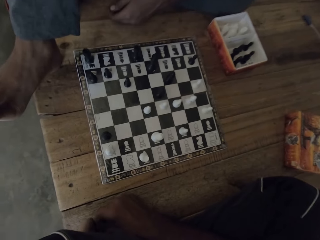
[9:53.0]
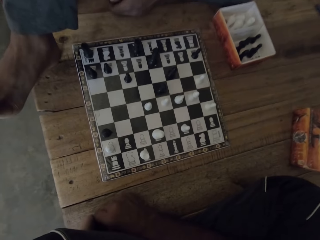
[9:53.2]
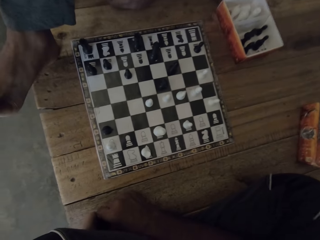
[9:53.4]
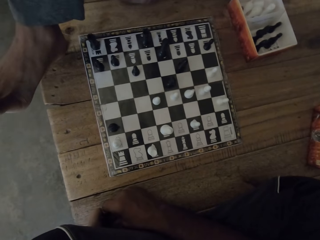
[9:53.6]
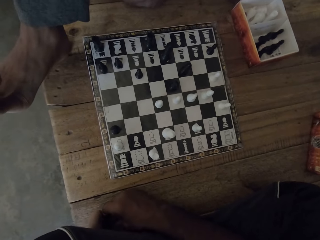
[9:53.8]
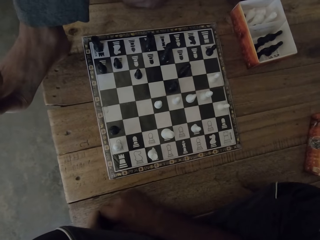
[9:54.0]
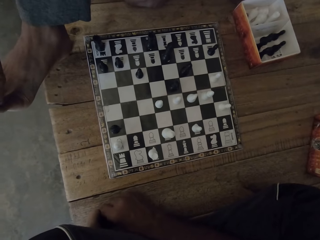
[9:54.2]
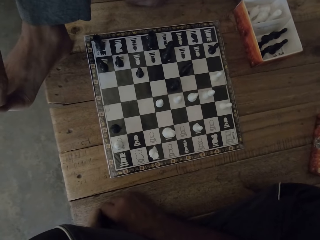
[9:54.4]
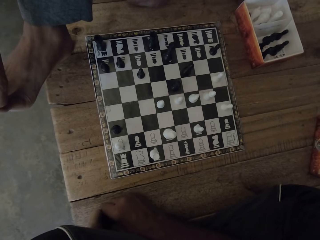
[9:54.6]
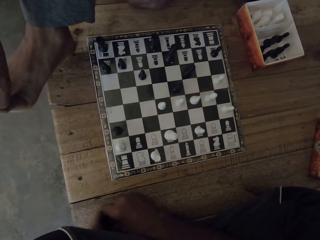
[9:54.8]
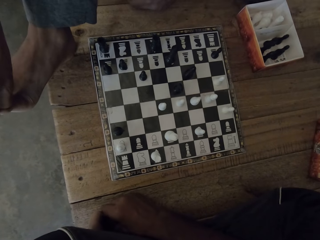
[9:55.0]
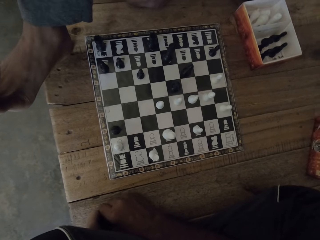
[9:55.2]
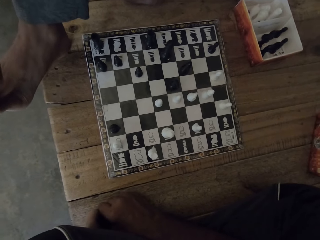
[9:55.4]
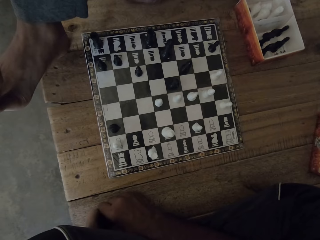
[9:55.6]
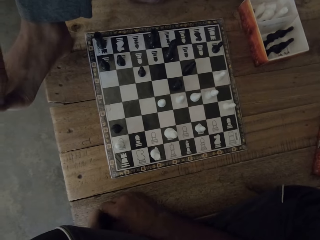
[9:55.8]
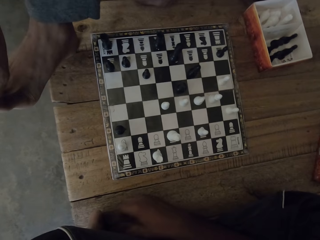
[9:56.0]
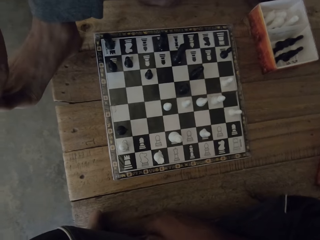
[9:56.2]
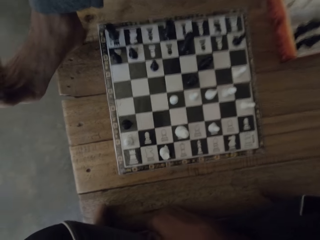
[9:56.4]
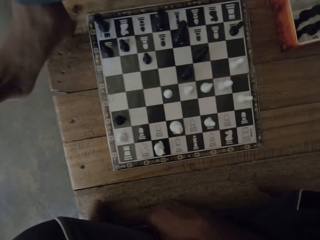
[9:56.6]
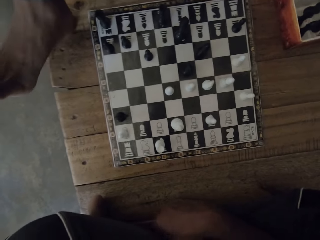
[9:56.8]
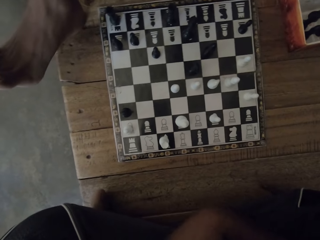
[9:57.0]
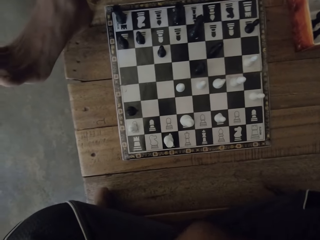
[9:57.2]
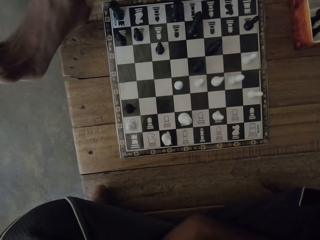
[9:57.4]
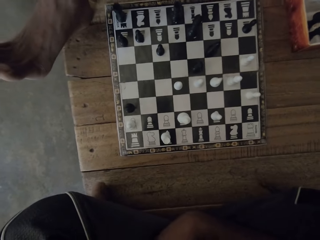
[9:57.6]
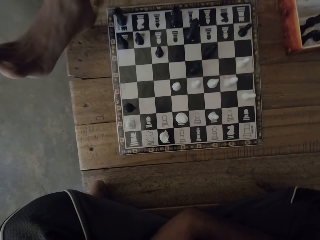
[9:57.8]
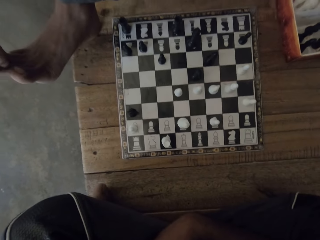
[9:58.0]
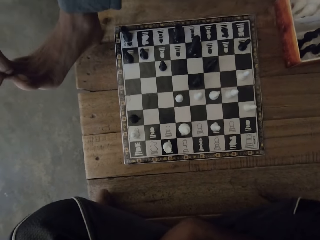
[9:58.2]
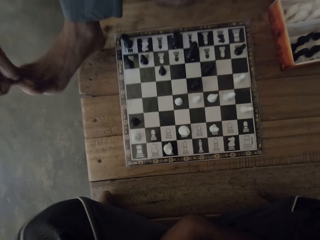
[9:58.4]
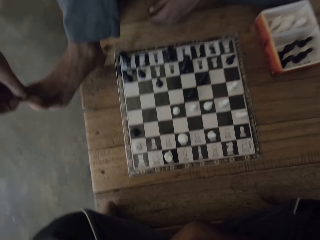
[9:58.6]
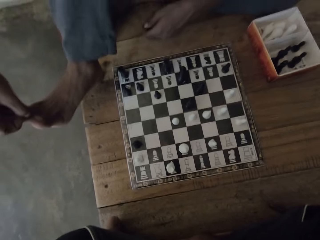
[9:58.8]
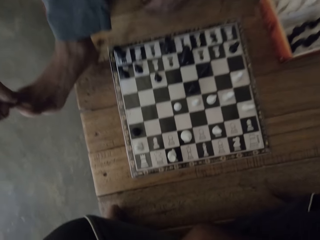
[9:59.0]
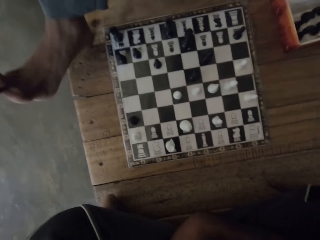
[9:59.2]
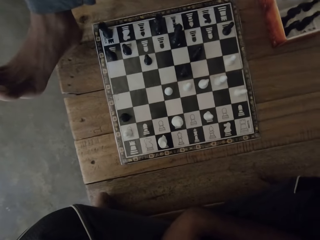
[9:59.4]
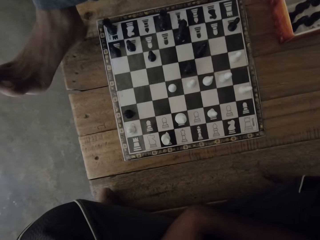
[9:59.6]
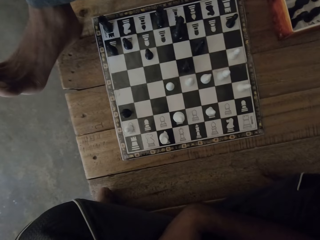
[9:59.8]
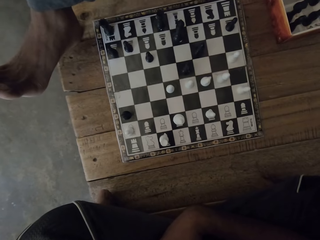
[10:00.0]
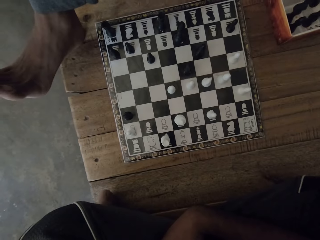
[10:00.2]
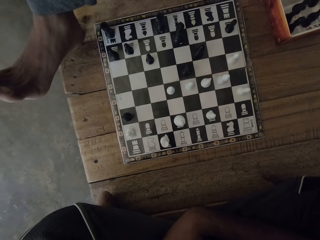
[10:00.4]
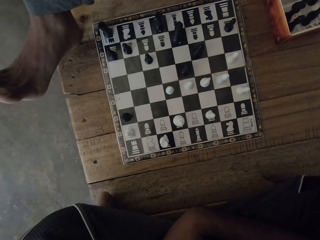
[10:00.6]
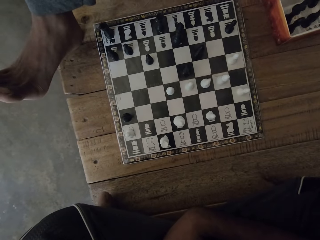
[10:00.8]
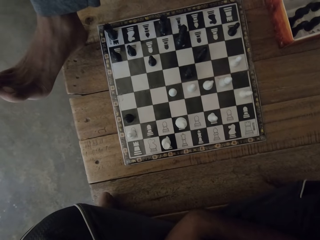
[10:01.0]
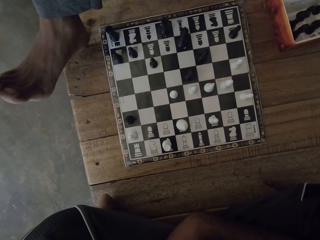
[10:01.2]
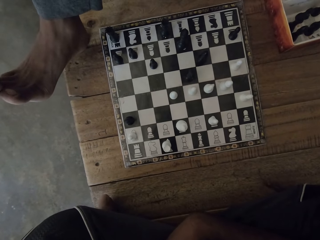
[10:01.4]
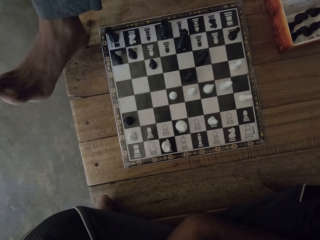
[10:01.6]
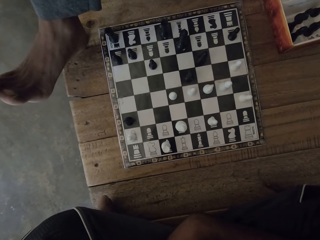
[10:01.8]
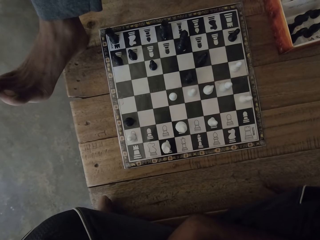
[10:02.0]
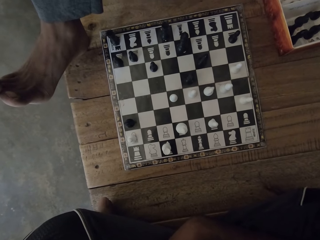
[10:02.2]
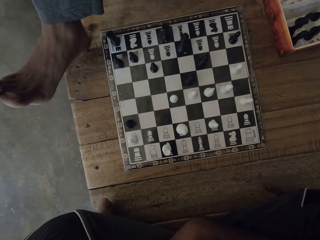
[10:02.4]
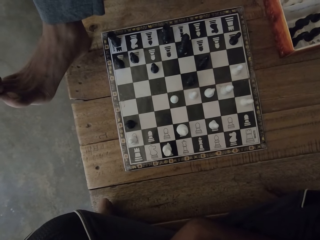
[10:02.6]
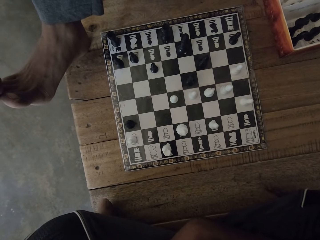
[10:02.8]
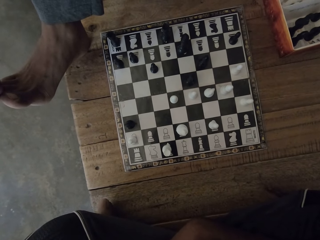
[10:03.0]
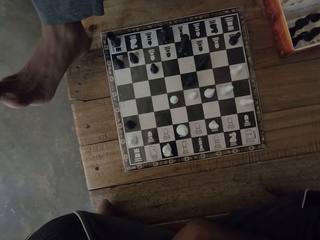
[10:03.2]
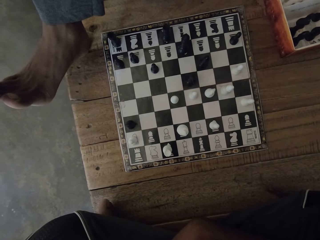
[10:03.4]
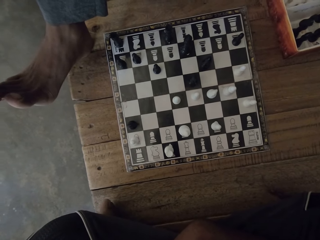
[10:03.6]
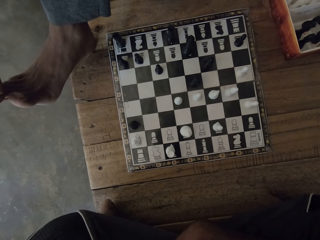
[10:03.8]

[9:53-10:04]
The camera wearer touches his leg. He rests the hand on the lap. He looks around. A man touches his leg.

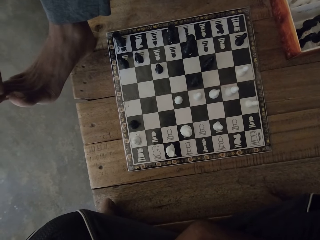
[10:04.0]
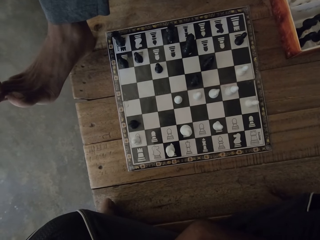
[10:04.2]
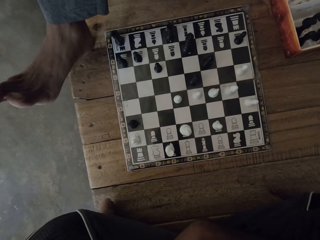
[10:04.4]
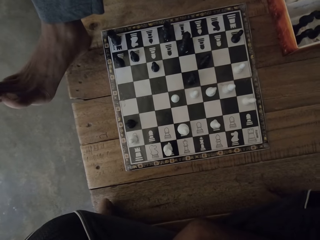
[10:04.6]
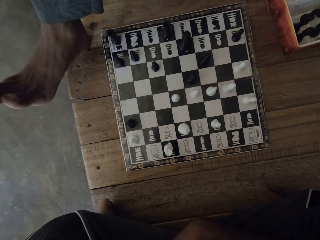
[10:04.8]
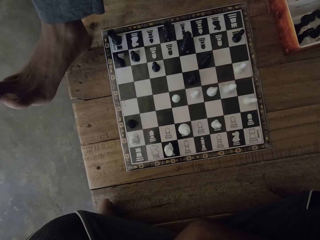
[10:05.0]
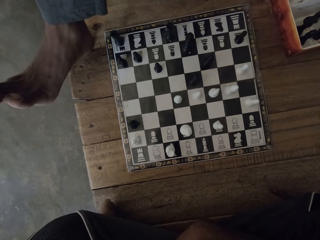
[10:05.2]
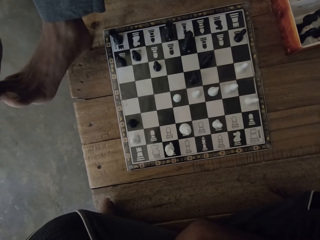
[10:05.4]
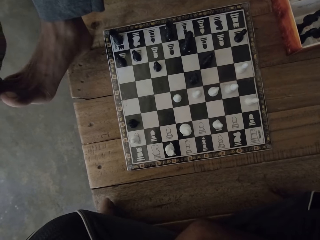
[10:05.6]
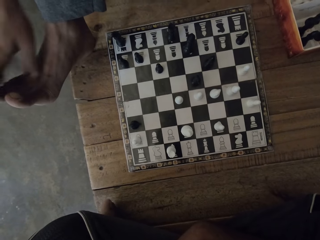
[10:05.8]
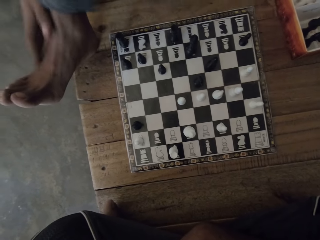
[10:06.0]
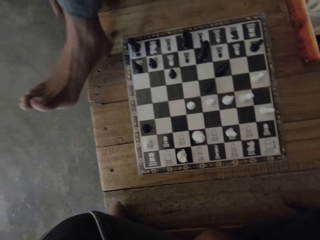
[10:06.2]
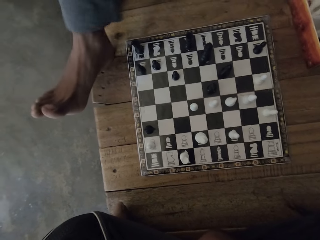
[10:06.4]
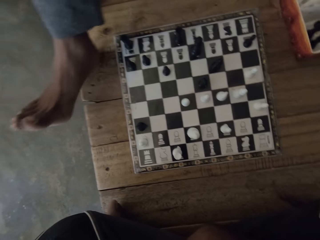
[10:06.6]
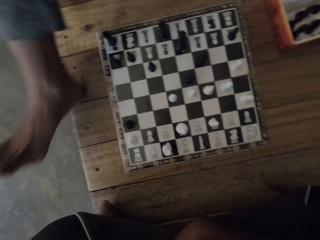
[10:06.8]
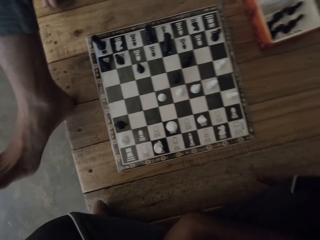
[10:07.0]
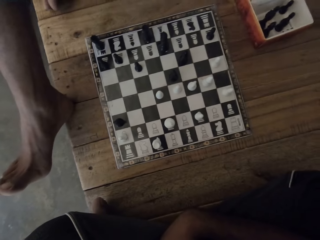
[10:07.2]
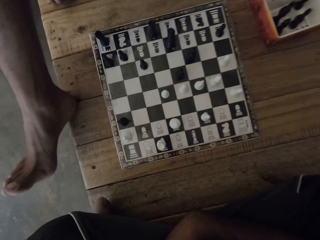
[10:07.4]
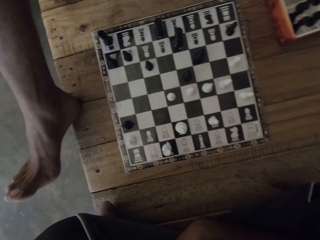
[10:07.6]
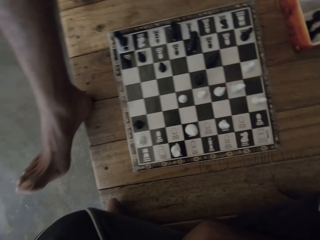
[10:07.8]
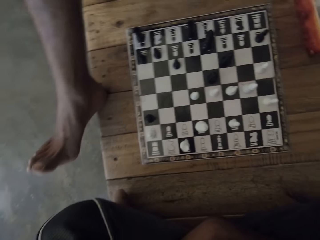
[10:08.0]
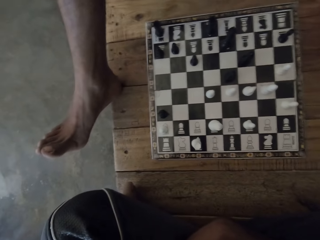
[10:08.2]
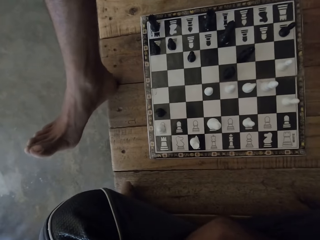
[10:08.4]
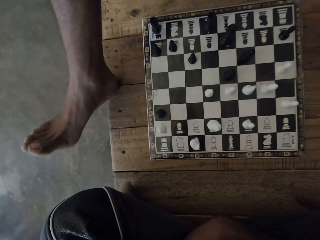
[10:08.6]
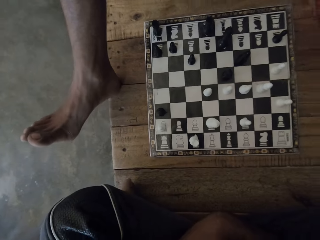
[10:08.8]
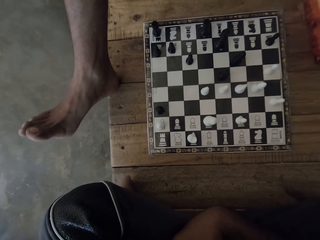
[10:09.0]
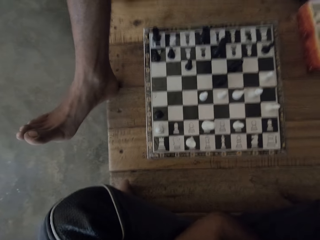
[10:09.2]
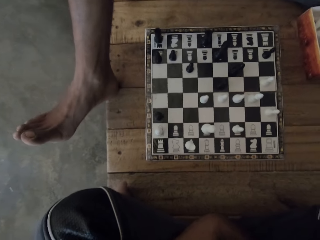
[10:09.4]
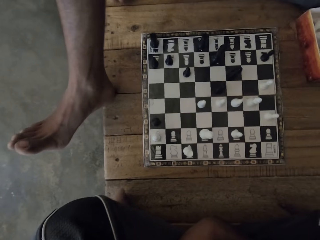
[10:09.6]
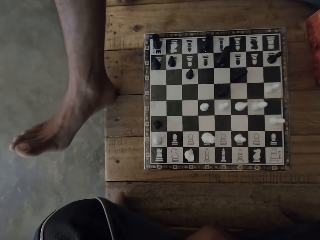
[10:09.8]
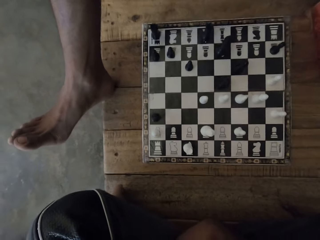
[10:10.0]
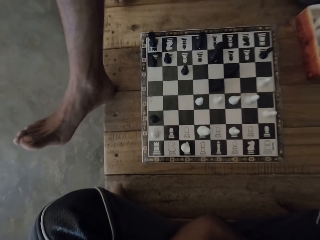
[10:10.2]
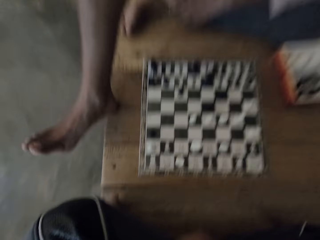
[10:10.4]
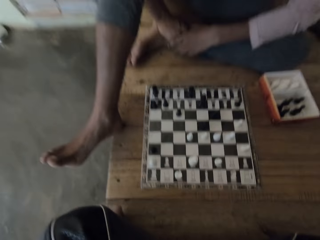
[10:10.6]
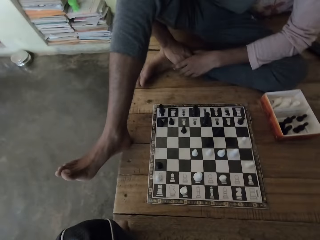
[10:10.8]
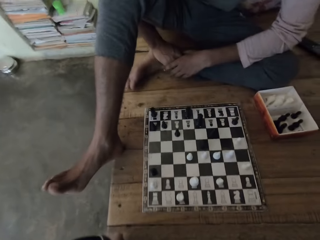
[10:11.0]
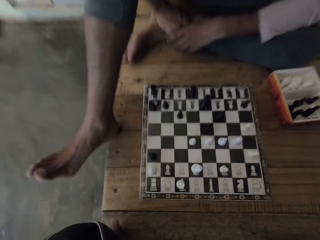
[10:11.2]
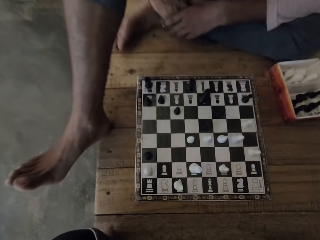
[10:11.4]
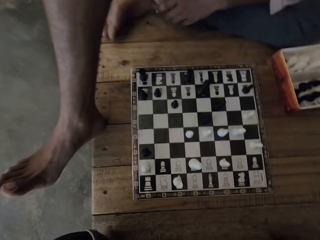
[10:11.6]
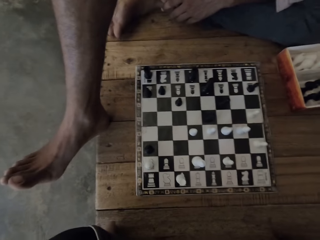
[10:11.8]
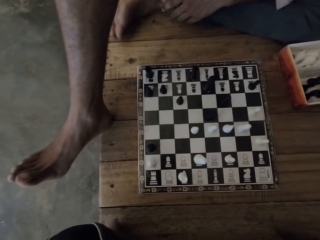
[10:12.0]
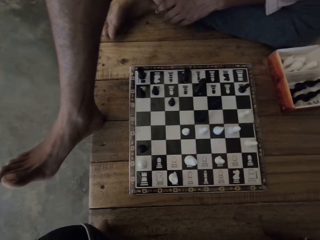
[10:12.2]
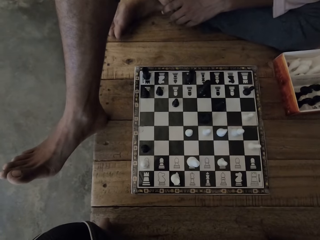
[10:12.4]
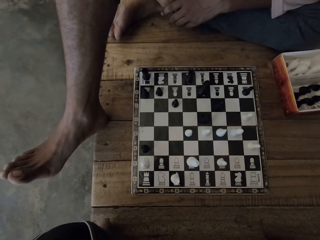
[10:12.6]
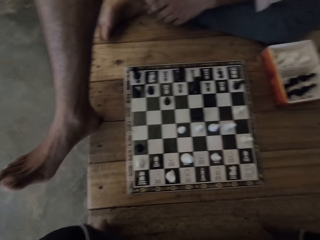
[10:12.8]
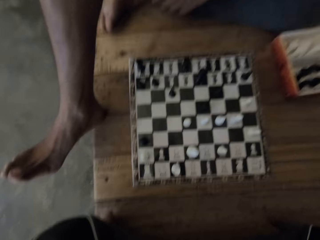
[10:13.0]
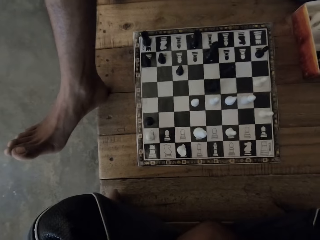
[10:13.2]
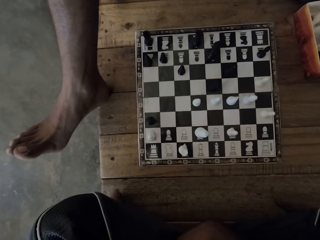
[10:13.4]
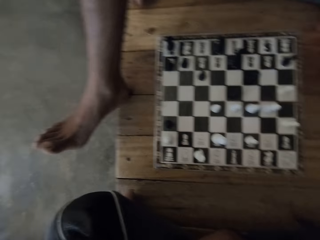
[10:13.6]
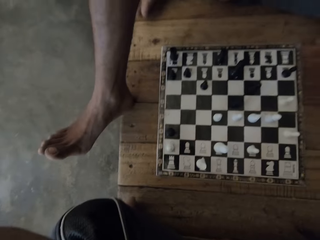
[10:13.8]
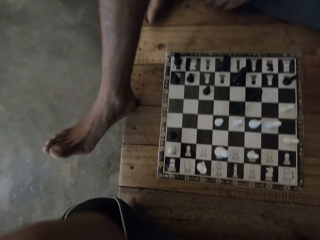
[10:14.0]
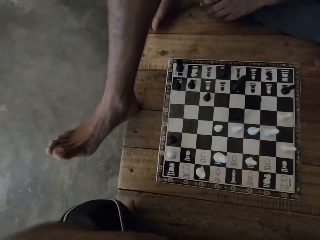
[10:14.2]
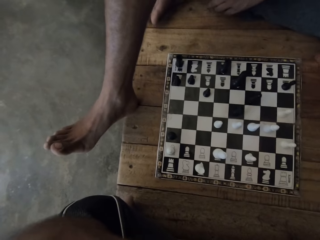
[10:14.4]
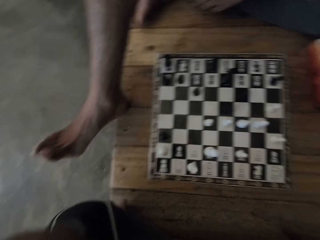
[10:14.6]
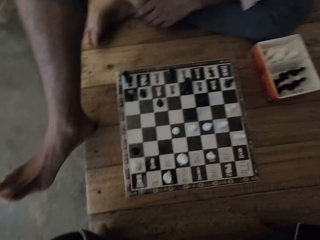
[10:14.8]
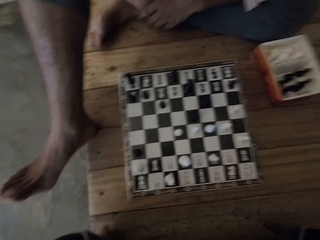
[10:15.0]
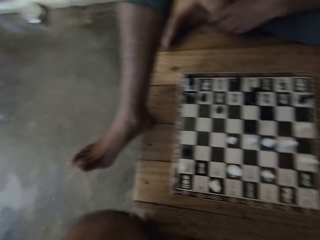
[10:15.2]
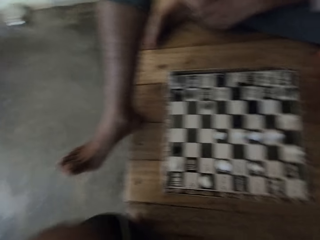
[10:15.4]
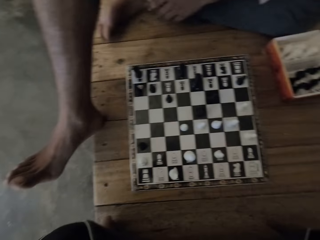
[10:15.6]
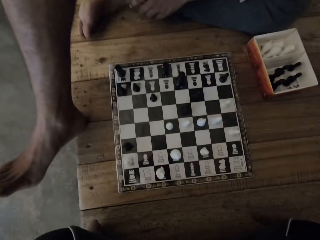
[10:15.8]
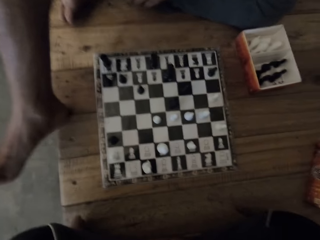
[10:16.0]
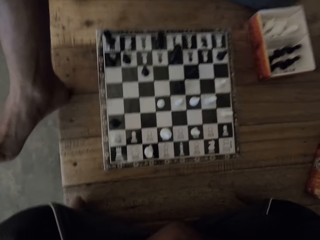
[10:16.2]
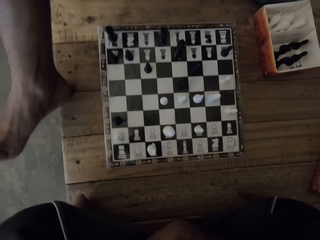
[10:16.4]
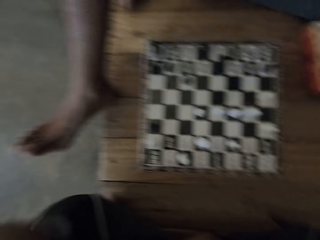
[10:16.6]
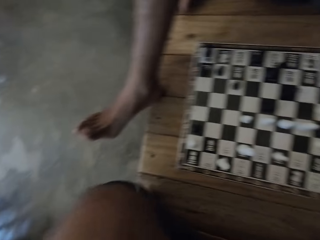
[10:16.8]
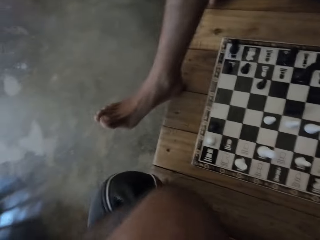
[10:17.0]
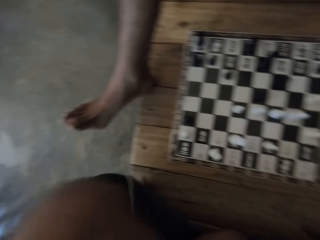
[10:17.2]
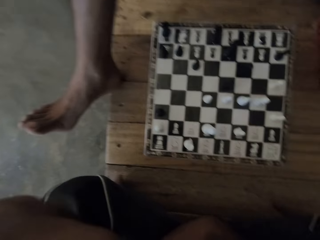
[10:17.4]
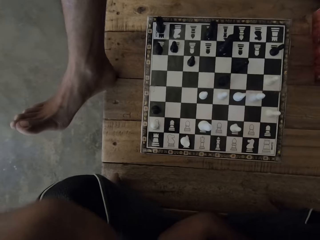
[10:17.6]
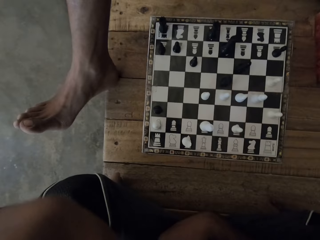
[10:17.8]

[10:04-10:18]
A man talks to the camera wearer. The camera wearer moves up his trouser. He talks to the man. He looks around.
